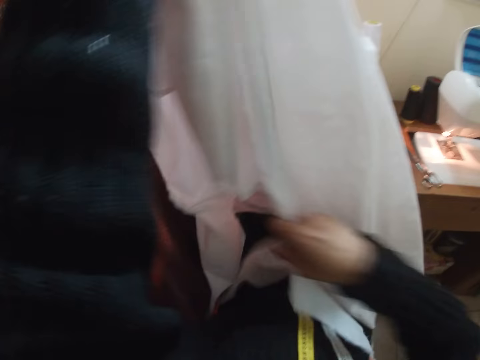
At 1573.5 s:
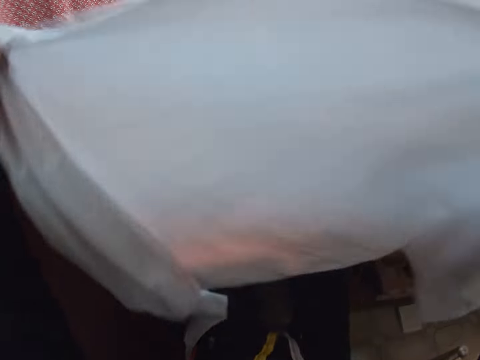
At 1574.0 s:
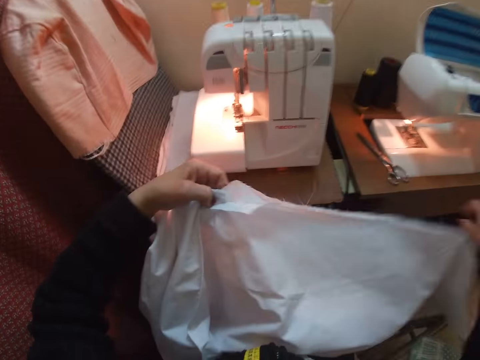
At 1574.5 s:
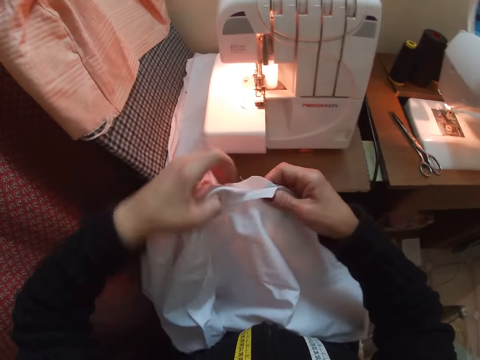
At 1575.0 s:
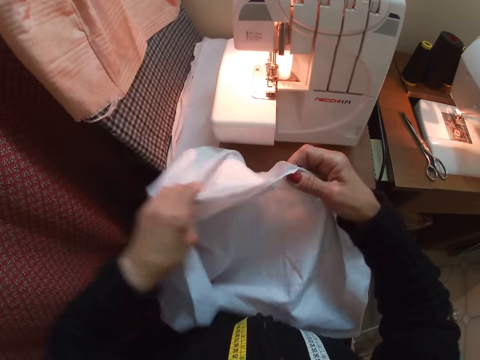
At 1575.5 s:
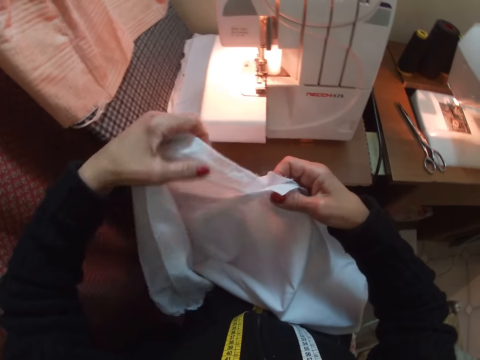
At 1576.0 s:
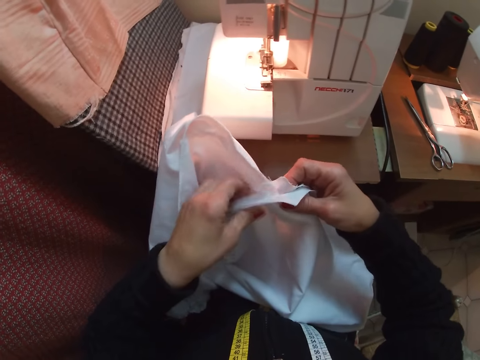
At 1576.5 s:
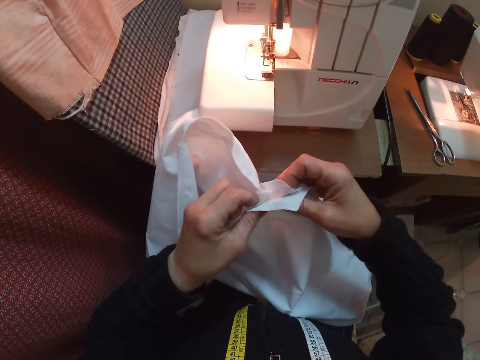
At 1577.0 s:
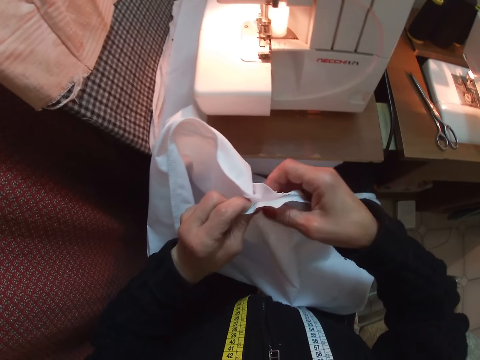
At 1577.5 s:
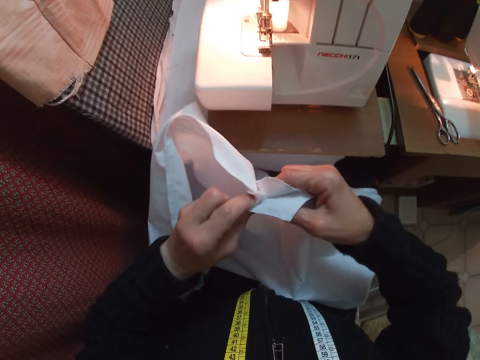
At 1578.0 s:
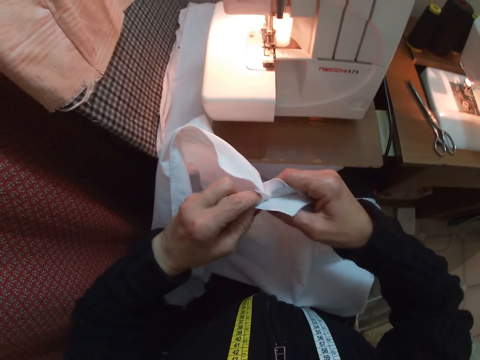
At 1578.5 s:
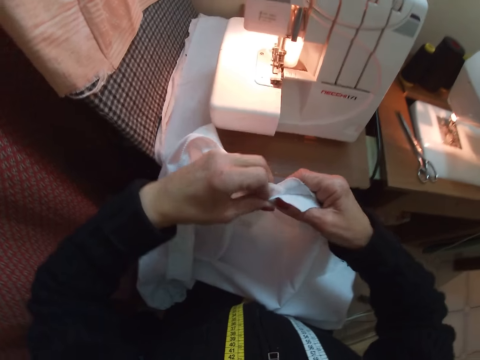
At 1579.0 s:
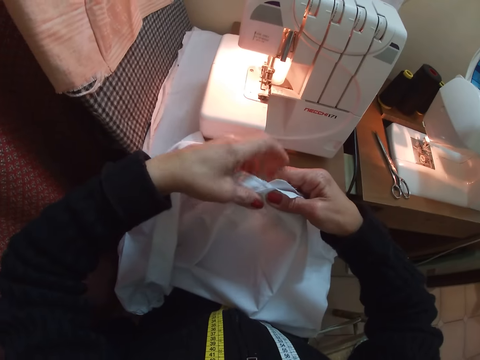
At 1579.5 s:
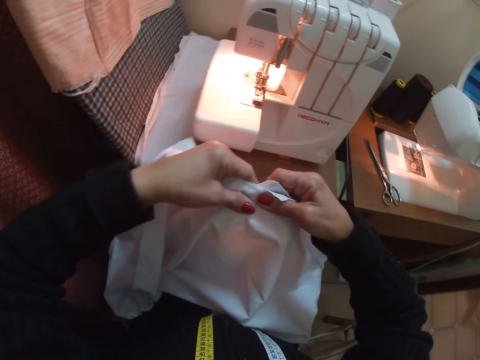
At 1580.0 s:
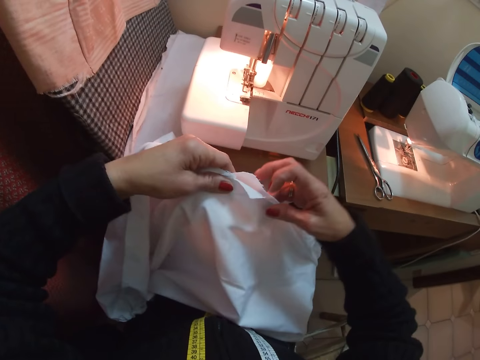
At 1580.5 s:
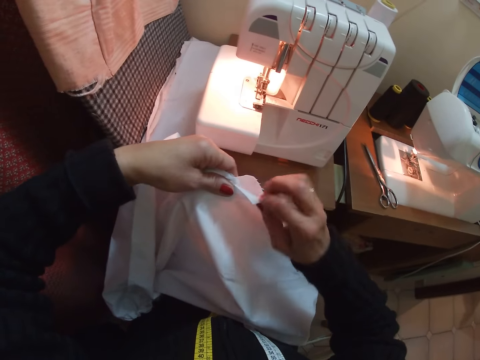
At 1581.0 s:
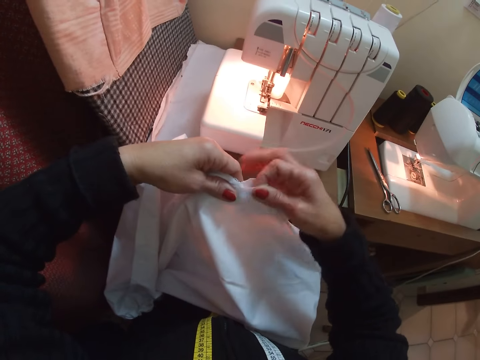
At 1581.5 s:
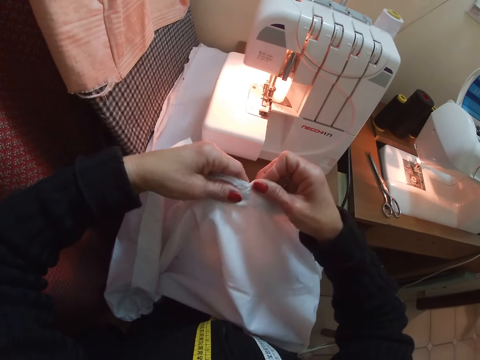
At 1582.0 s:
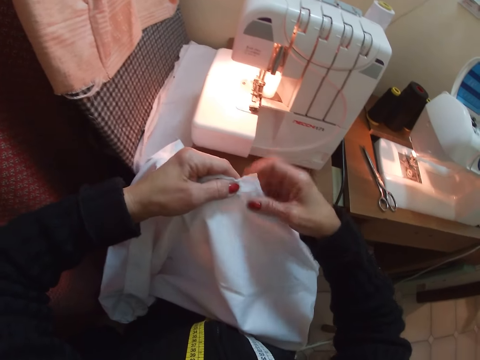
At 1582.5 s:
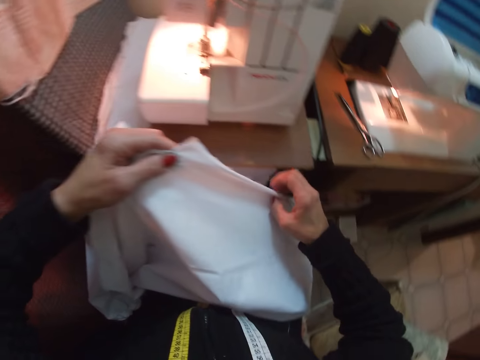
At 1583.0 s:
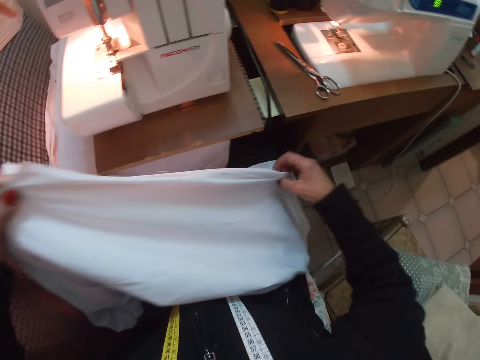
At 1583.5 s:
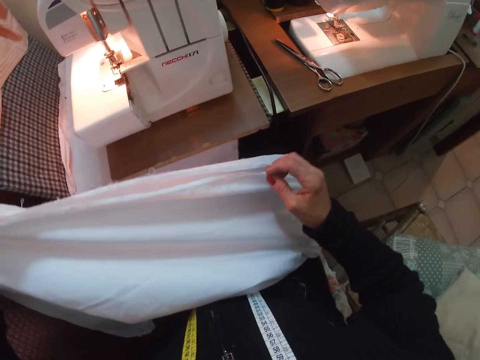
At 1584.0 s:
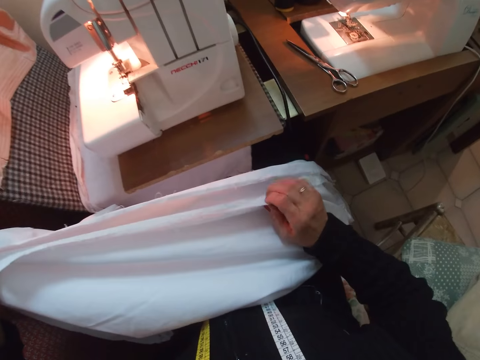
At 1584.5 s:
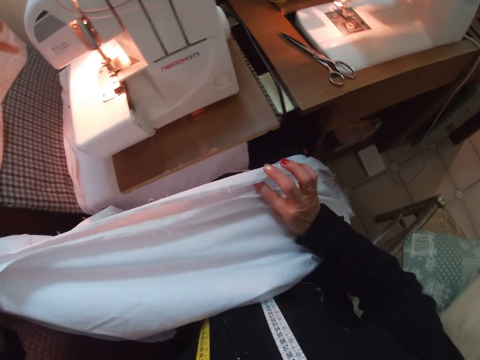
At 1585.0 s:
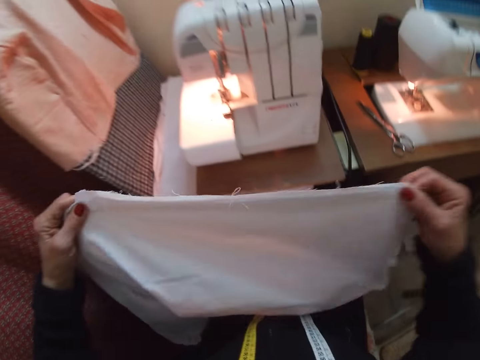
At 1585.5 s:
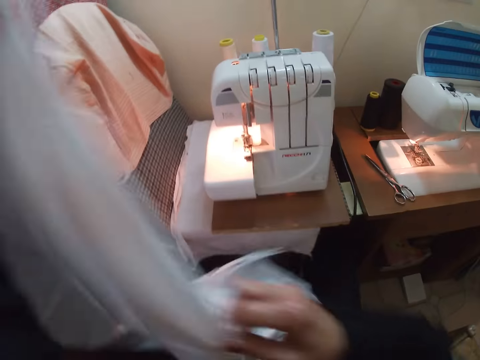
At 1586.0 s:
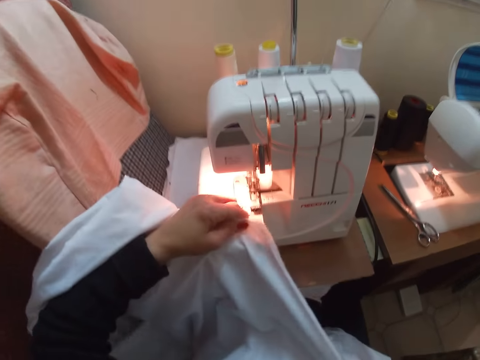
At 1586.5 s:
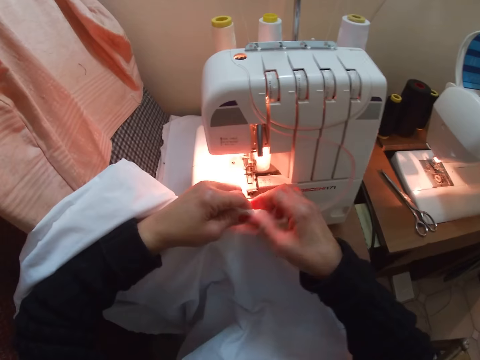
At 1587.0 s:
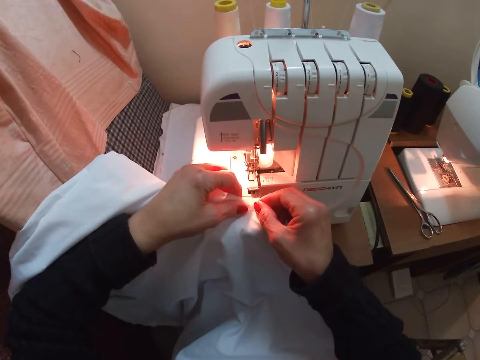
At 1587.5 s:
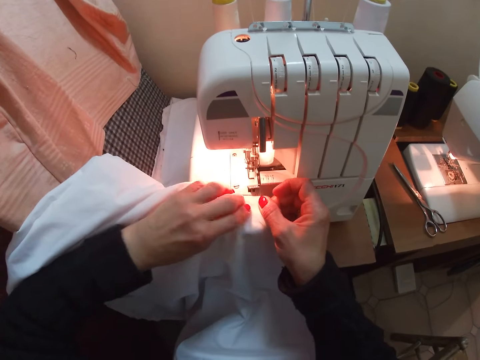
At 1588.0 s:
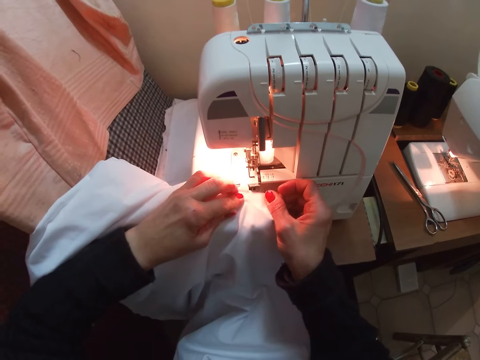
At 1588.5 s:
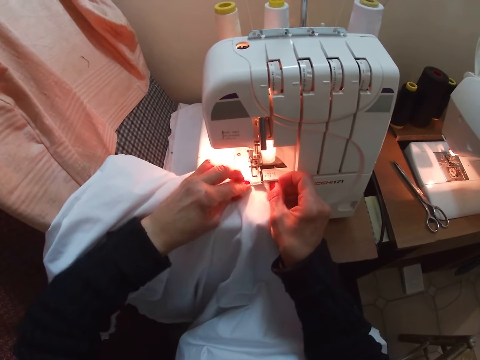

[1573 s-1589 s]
The camera wearer drops the cloth on her lap. She joins parts of the cloth. She holds the cloth with both hands. She slides her right hand on the edge of the cloth. She joins other parts in line. She raises the cloth with both hands. She places the cloth on the sewing machine. She adjusts the cloth on the sewing machine with both hands.

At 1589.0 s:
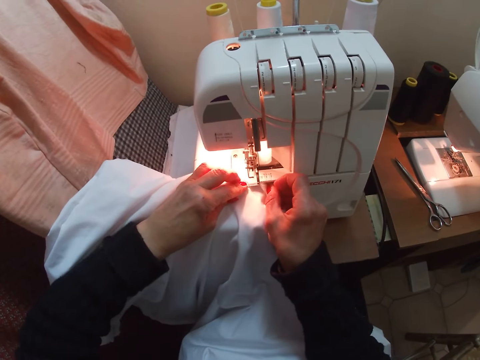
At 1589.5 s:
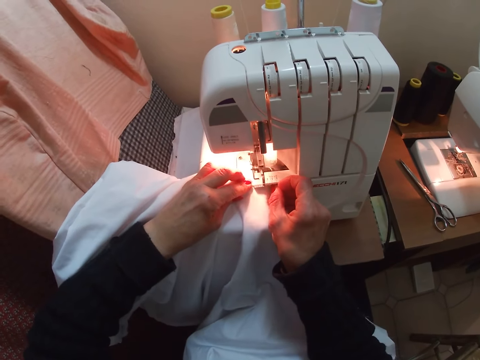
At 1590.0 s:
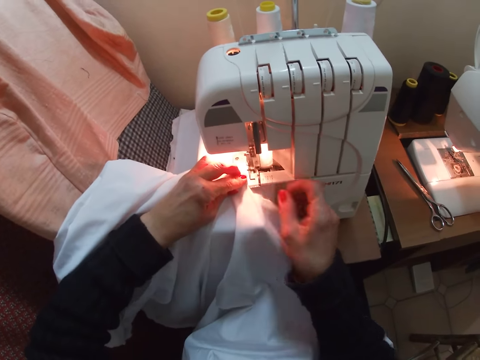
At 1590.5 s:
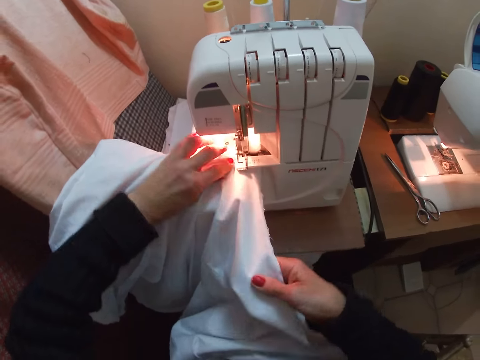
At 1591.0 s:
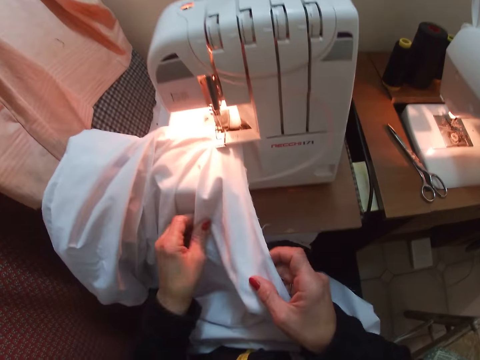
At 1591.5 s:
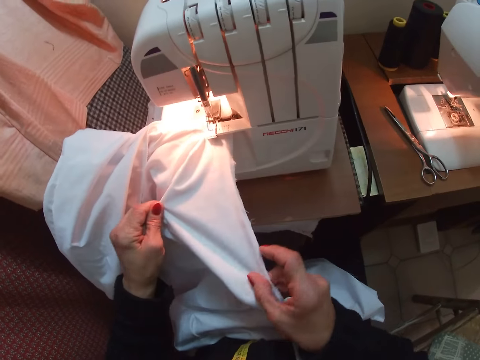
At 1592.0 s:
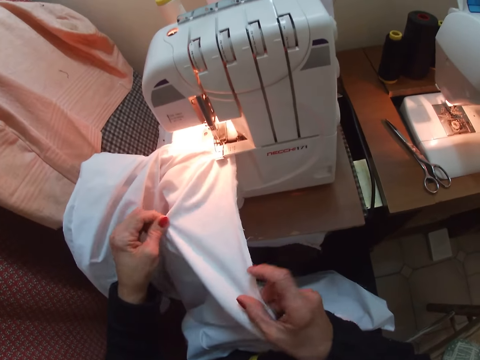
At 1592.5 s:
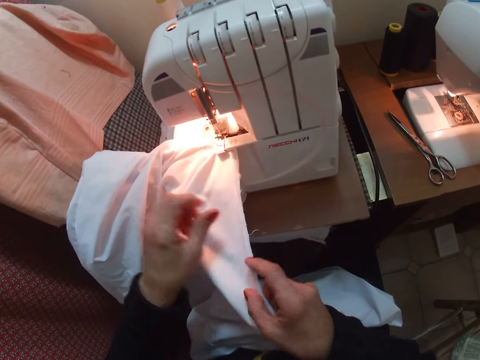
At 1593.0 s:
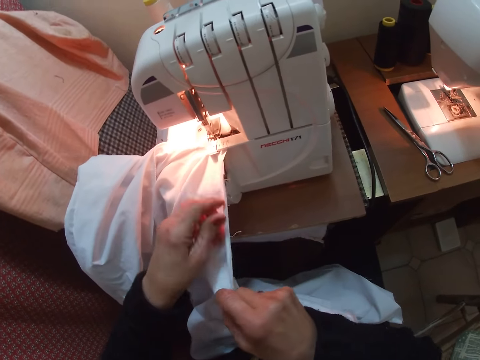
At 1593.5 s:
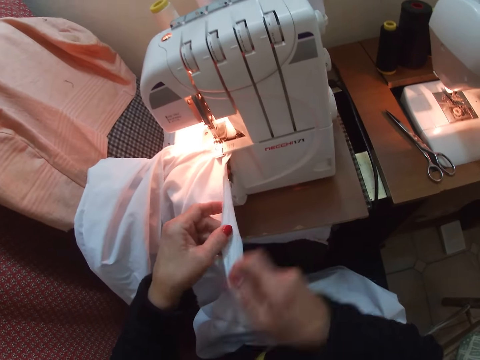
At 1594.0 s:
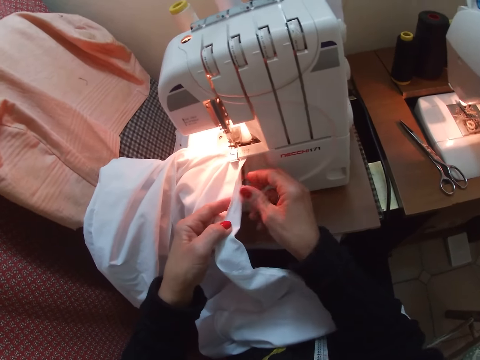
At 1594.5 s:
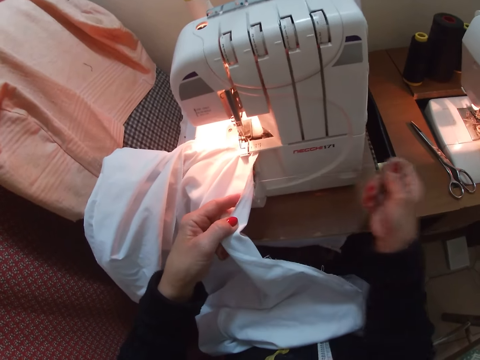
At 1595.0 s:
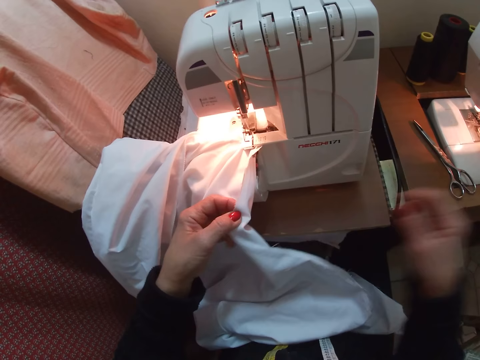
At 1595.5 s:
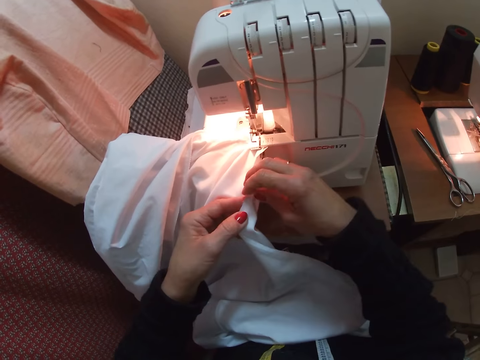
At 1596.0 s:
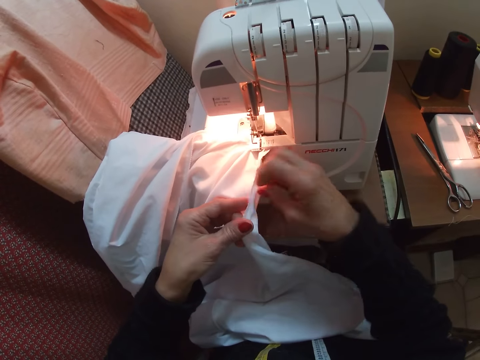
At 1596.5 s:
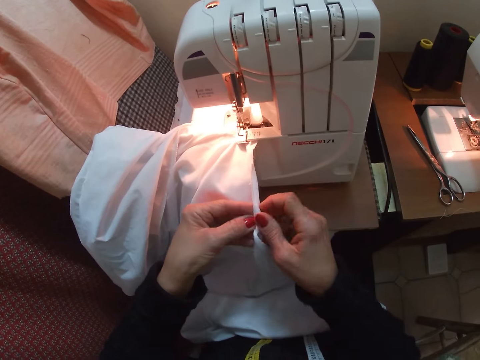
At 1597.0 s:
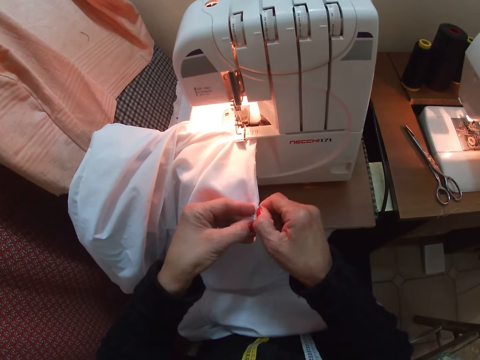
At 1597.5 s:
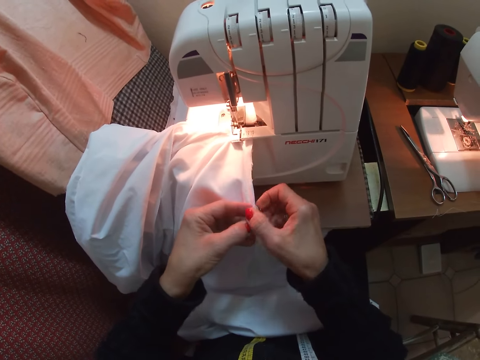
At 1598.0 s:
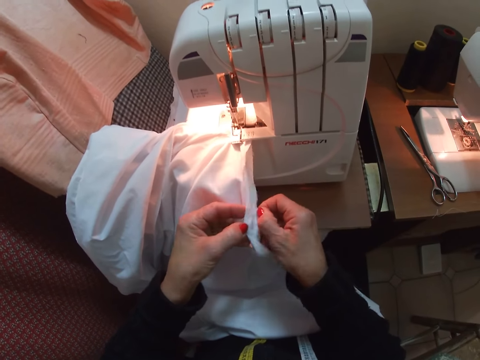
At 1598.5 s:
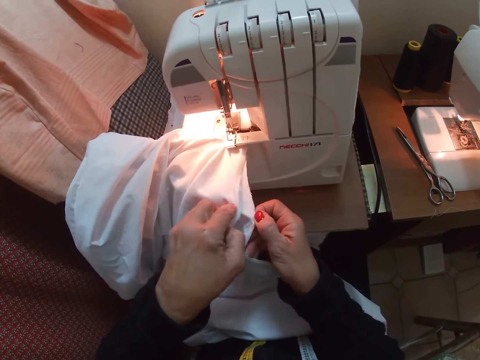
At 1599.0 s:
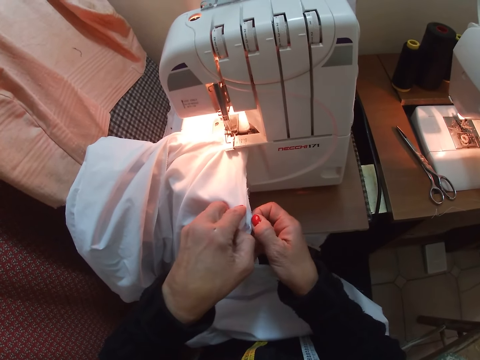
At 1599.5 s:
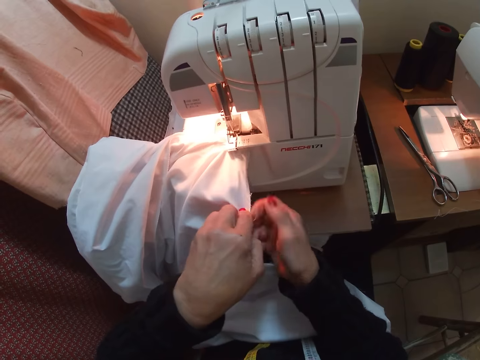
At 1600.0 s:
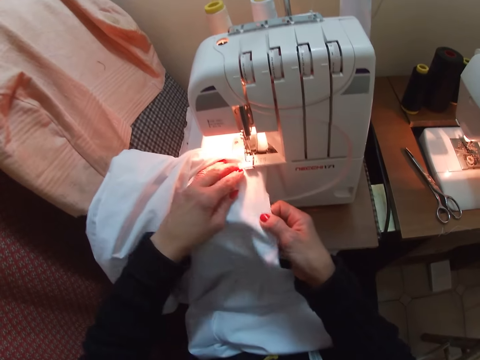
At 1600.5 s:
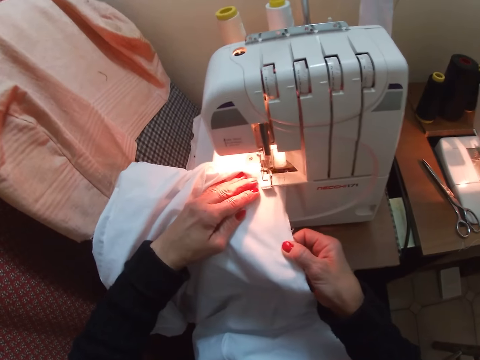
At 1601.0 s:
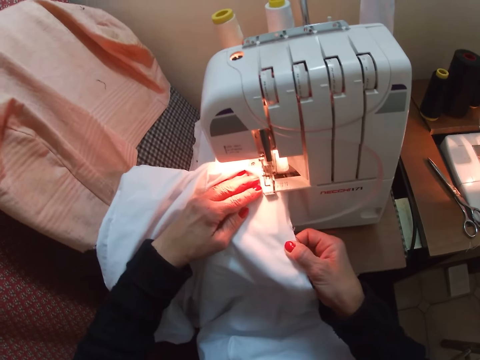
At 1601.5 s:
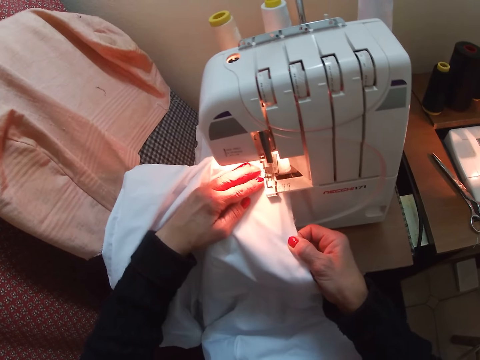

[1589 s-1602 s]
The camera wearer sews the cloth with the sewing machine. She stops sewing the cloth. She holds the cloth with her right hand. She straightens the cloth. She holds the cloth with both hands. She pulls out a thread from the cloth with her right hand. She joins pieces of the cloth. She sets the cloth on the sewing machine with both hands and sews the cloth with the sewing machine.
